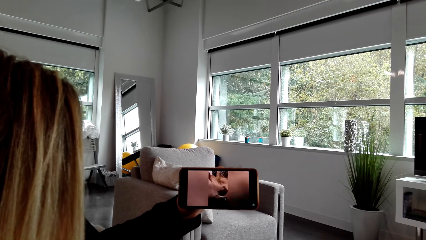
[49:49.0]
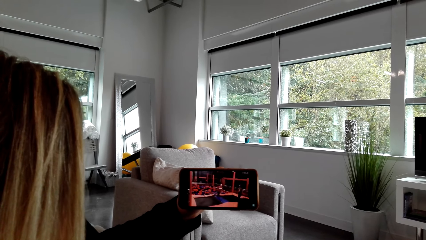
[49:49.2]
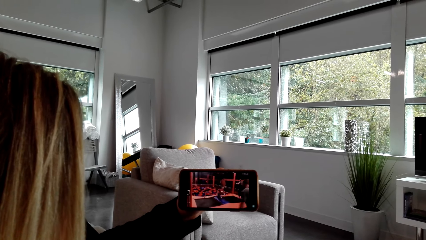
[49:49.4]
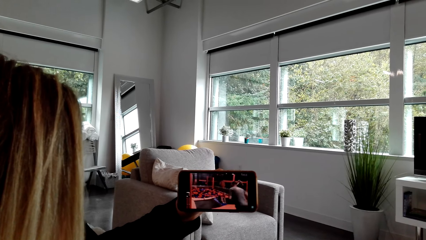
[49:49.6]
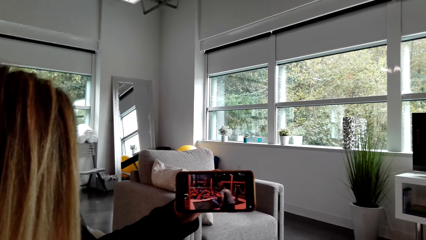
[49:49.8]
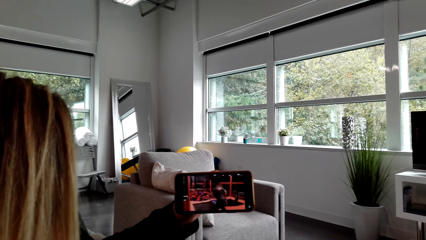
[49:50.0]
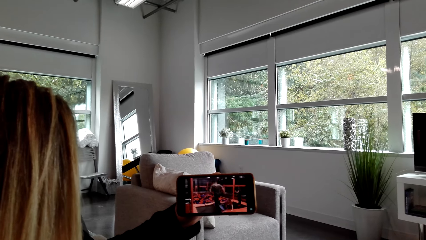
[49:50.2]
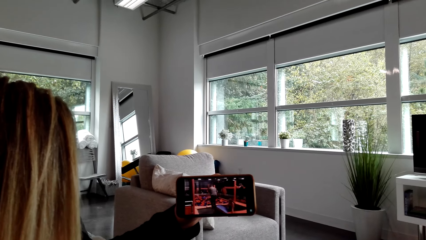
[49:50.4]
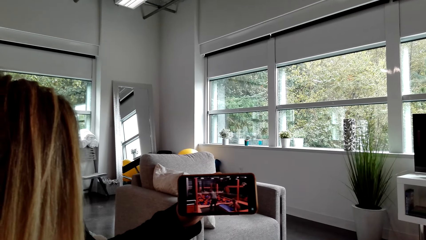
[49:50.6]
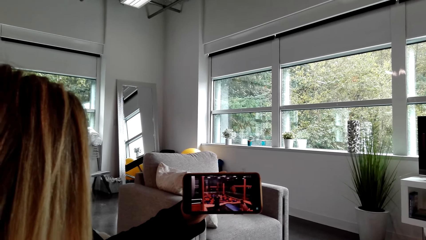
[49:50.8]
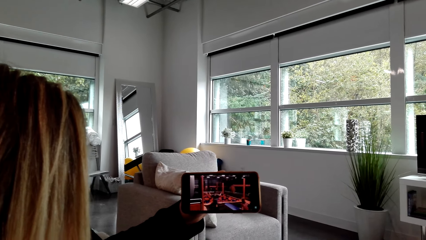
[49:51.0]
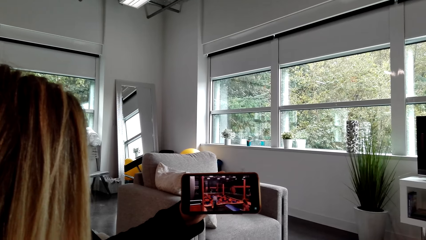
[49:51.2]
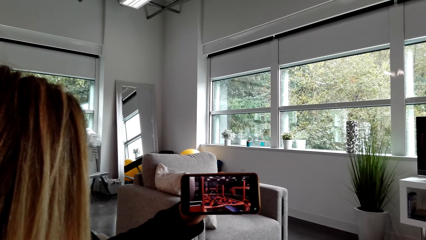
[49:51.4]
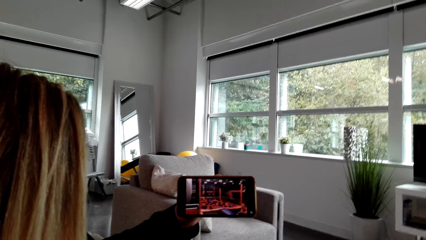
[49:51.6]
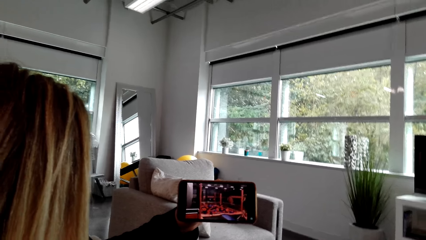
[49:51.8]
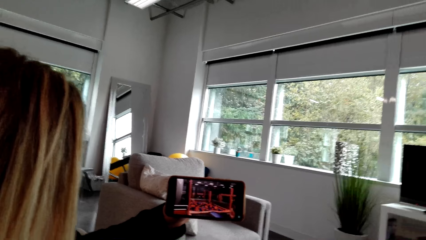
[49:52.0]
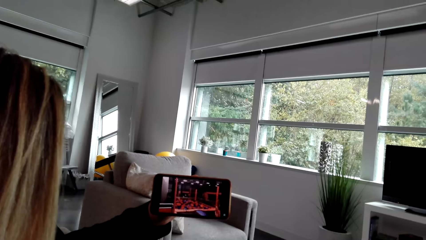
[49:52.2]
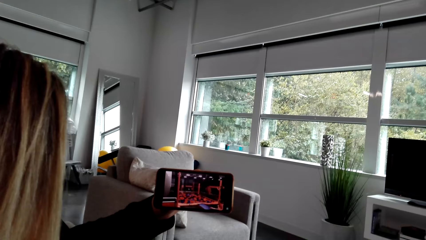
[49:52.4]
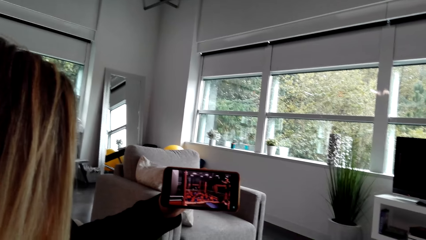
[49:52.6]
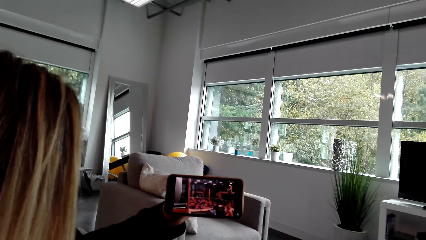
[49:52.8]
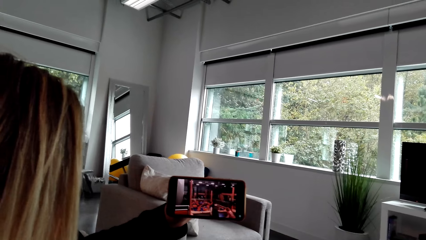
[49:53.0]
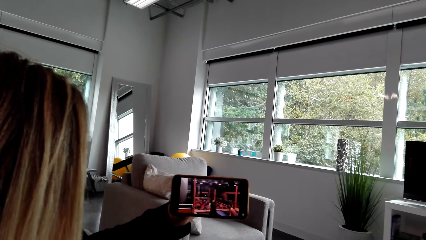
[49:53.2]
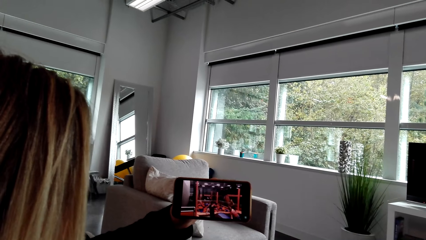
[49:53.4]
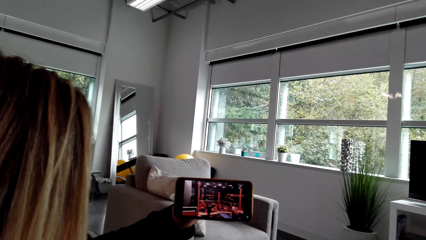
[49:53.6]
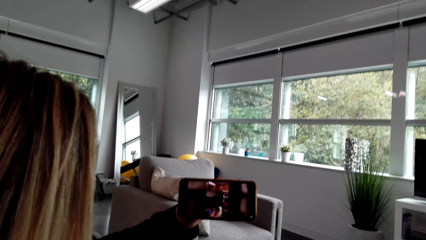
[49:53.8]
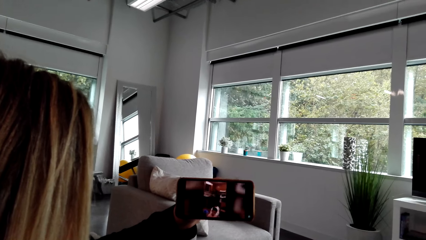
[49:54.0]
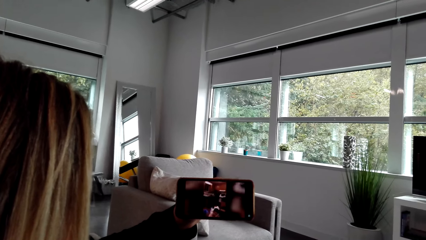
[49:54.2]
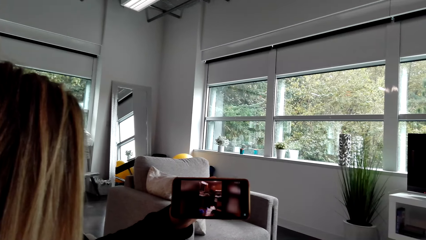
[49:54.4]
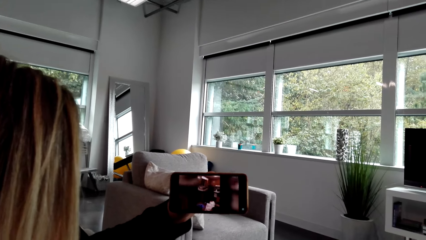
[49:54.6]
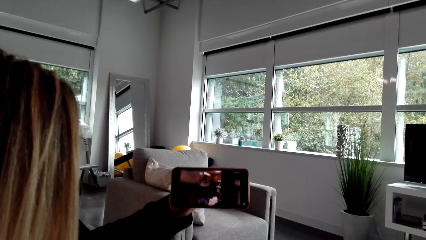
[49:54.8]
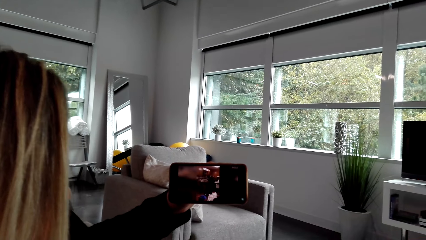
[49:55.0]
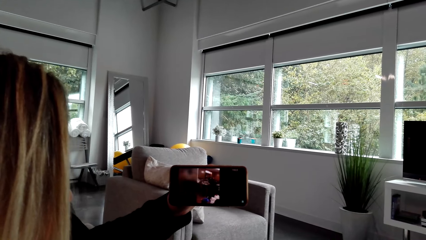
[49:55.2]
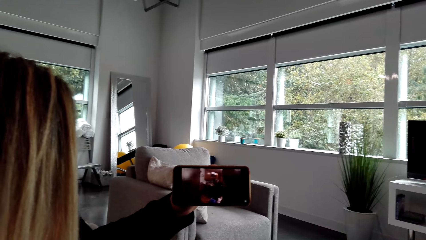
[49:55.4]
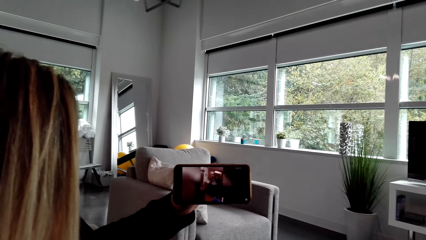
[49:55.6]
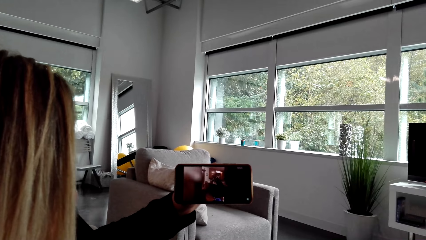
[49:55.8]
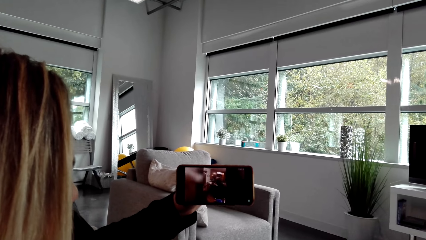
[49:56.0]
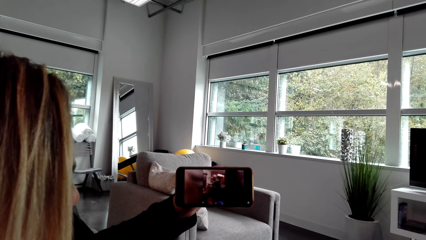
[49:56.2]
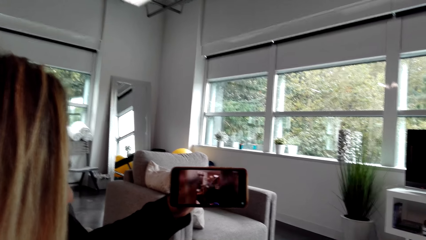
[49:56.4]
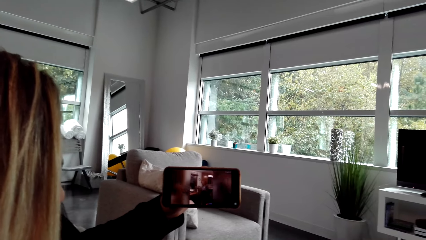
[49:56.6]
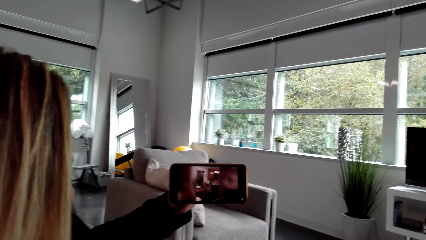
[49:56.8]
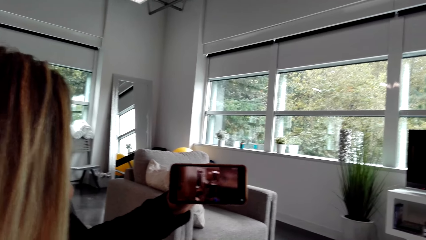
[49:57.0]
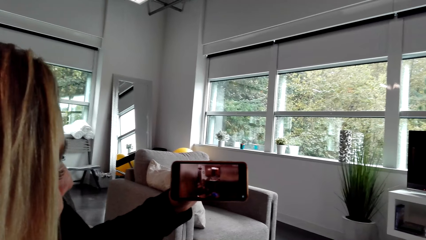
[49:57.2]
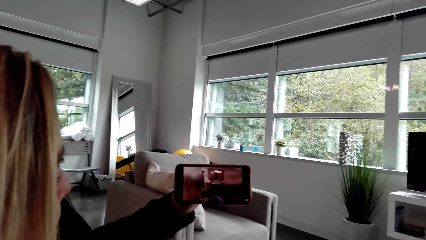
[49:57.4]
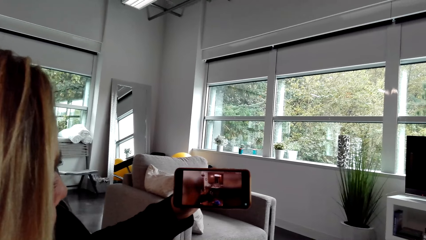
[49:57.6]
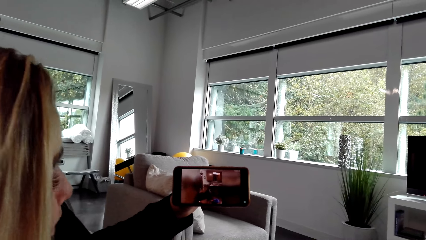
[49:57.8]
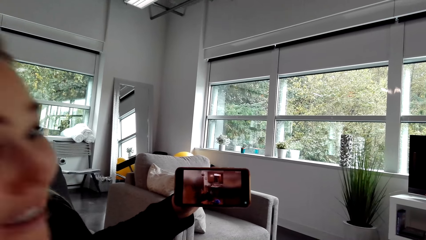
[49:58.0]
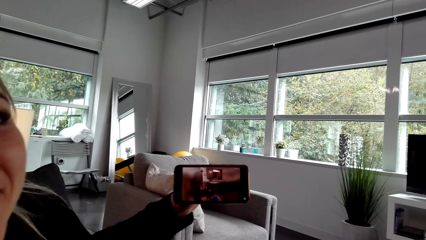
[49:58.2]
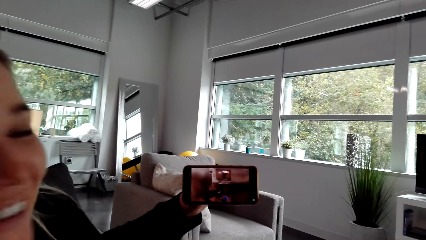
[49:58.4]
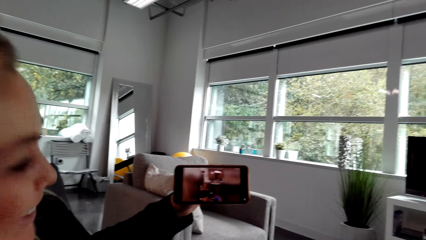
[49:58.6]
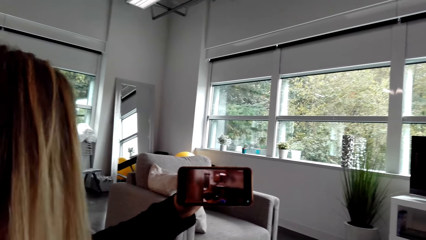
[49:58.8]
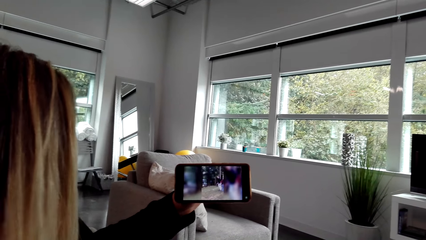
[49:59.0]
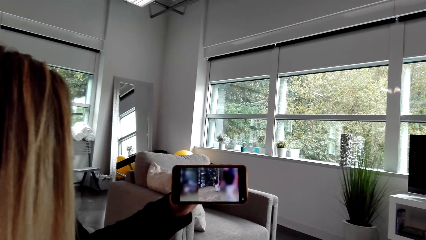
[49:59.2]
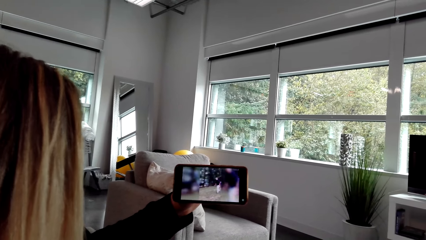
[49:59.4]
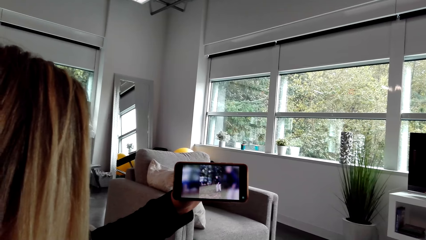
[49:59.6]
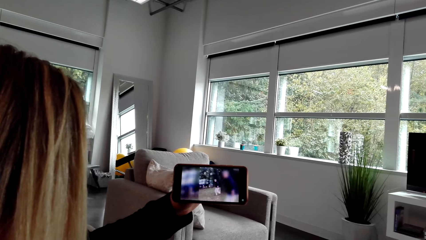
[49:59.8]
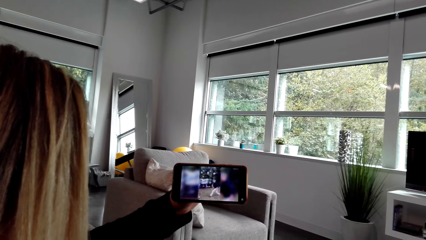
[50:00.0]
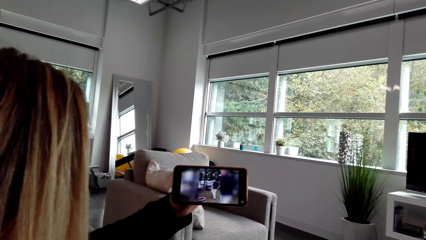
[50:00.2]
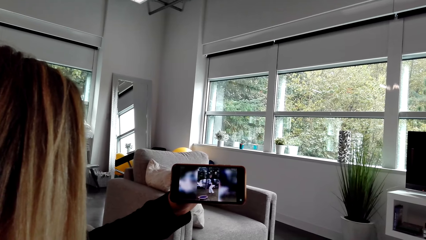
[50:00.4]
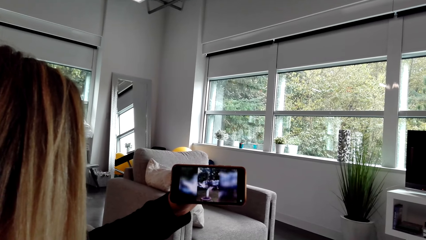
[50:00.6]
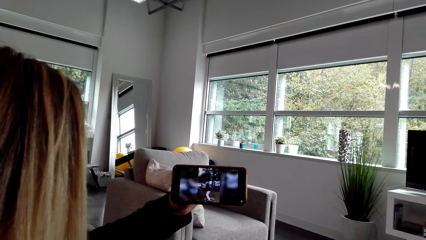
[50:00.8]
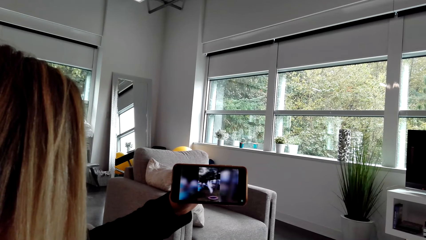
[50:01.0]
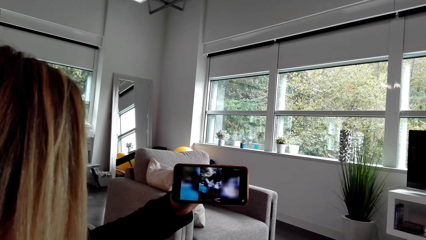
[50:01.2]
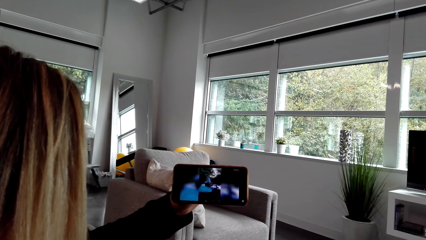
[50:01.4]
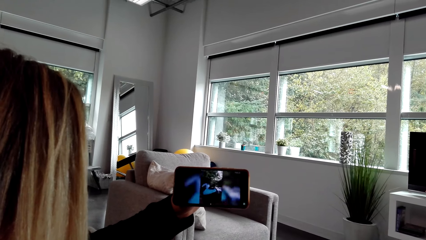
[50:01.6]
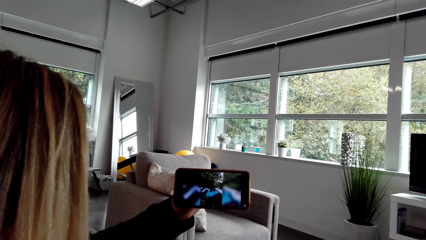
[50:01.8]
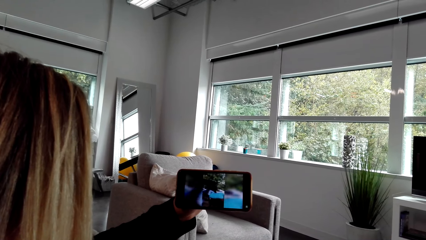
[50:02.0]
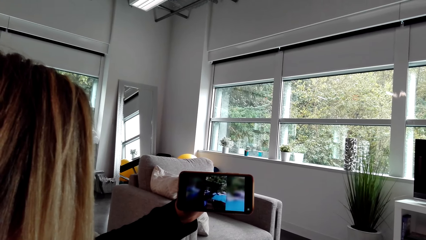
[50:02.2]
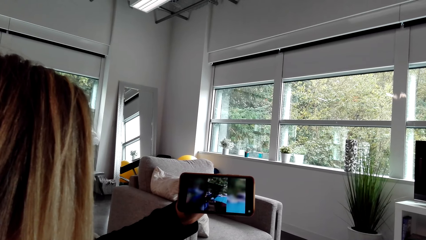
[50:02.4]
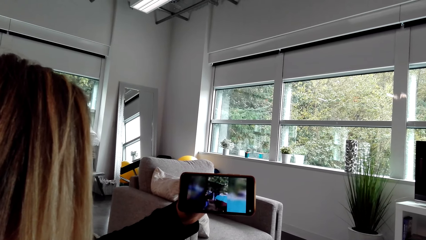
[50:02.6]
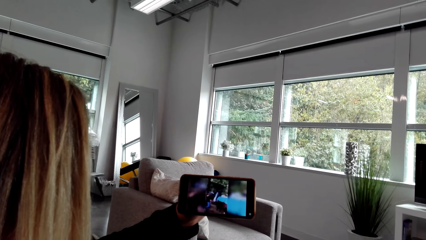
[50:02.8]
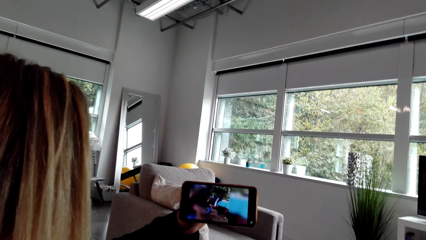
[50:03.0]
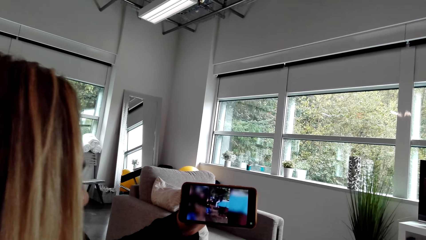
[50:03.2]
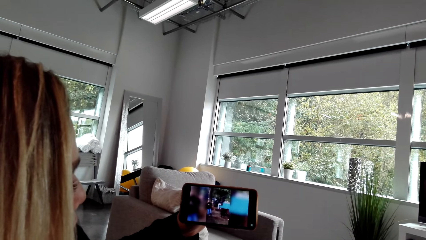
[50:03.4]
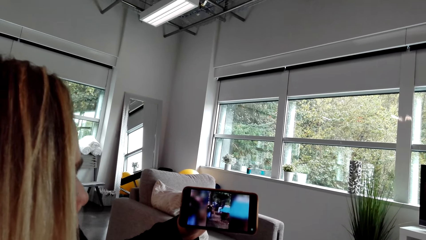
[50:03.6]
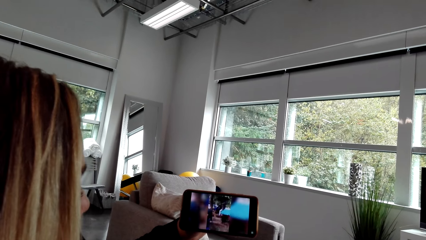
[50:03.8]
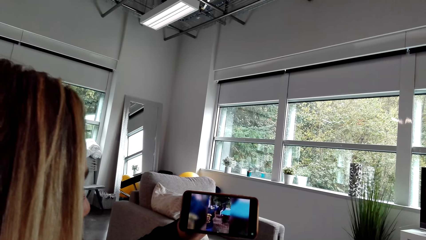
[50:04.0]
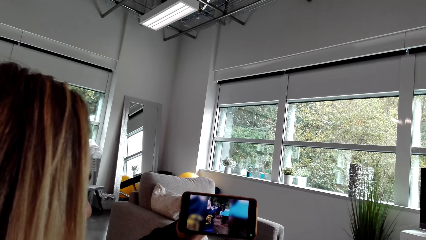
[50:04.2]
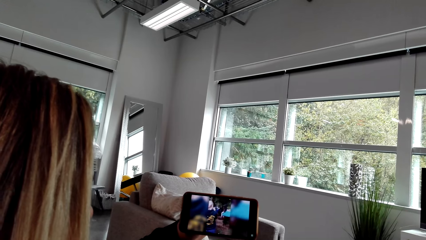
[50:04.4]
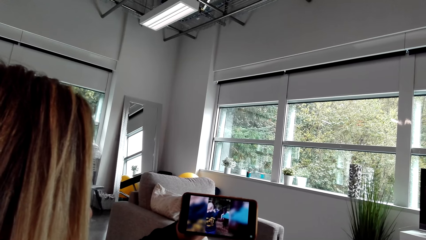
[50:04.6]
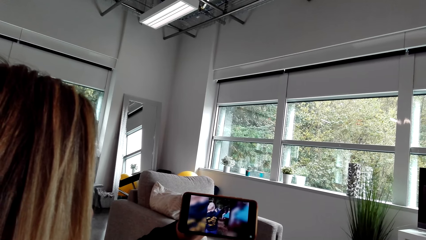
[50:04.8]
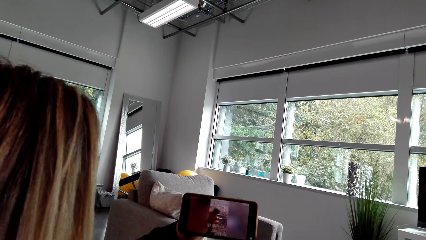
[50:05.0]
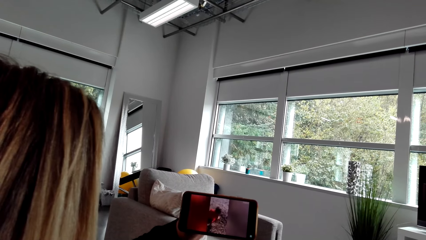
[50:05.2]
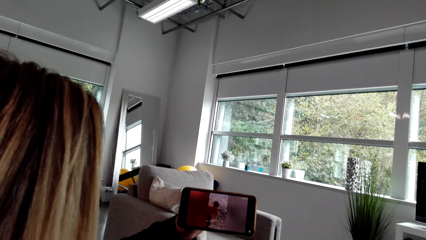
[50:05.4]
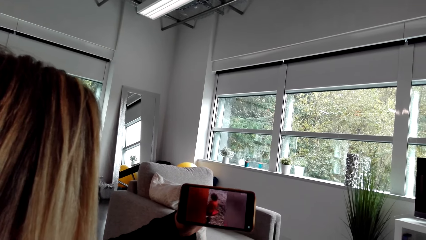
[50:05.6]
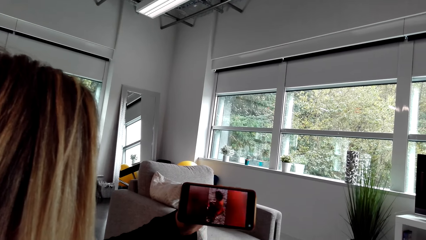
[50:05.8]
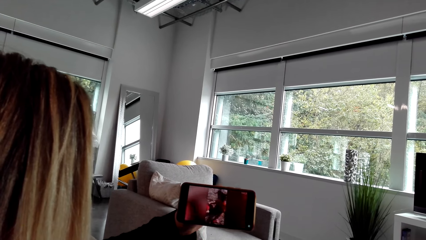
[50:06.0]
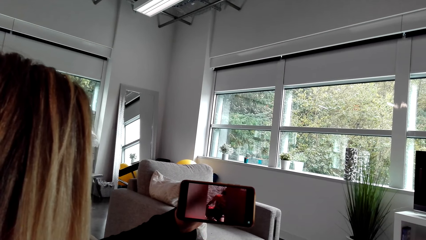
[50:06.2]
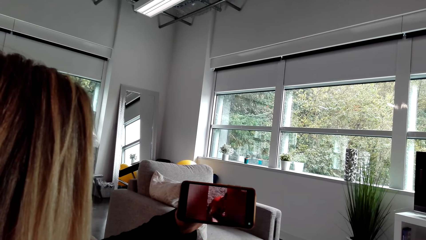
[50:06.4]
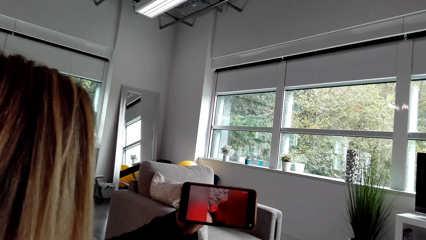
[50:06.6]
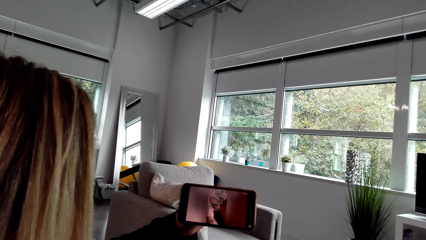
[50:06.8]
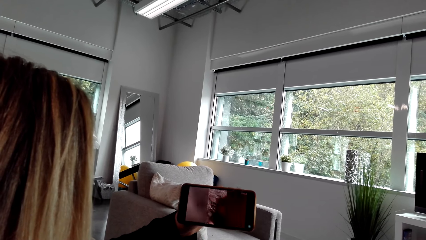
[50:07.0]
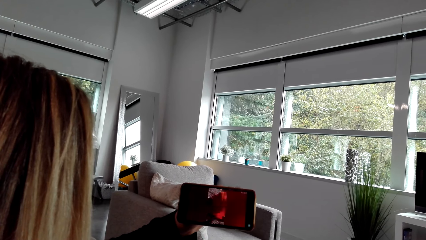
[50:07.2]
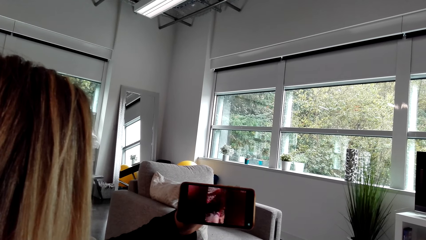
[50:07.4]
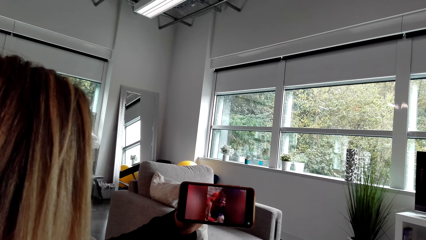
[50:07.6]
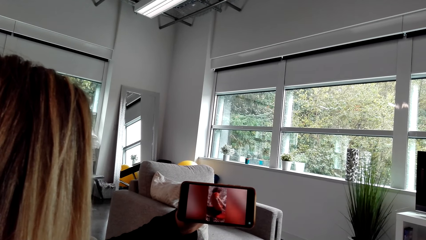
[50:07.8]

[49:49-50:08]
A person looks at the camera wearer.
